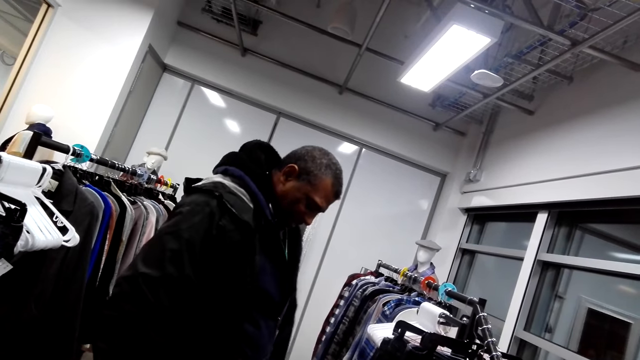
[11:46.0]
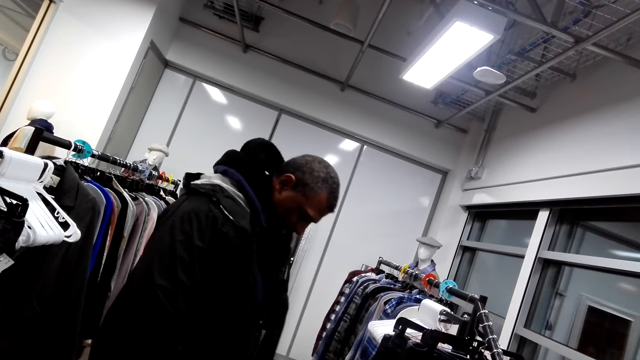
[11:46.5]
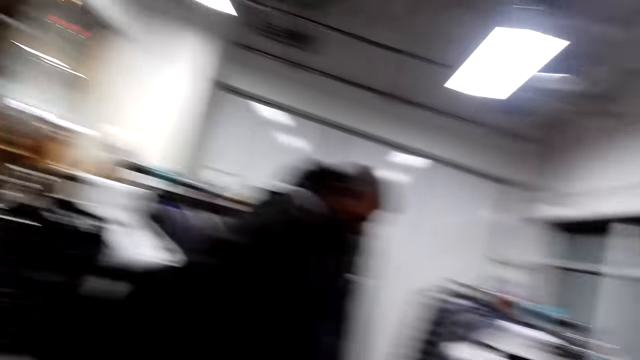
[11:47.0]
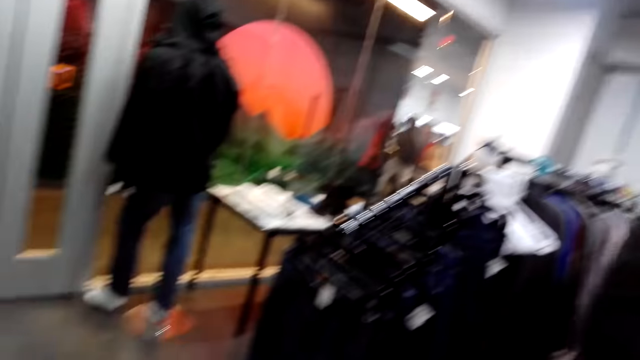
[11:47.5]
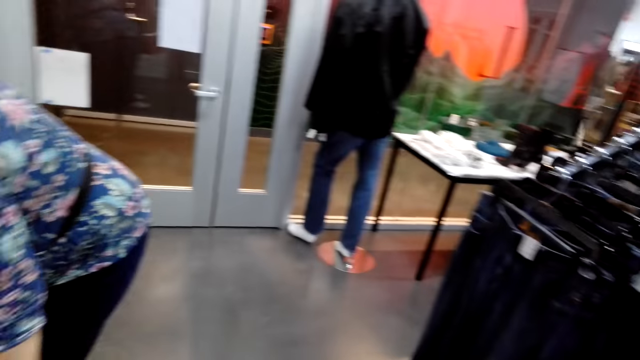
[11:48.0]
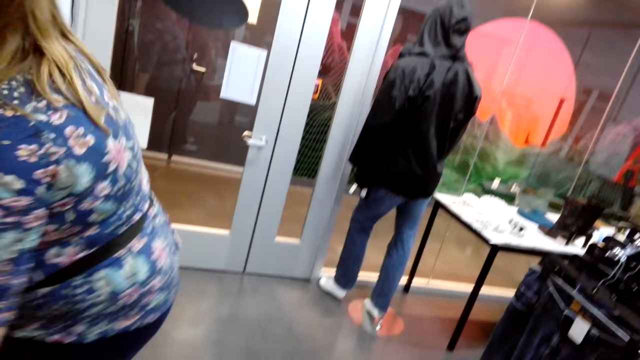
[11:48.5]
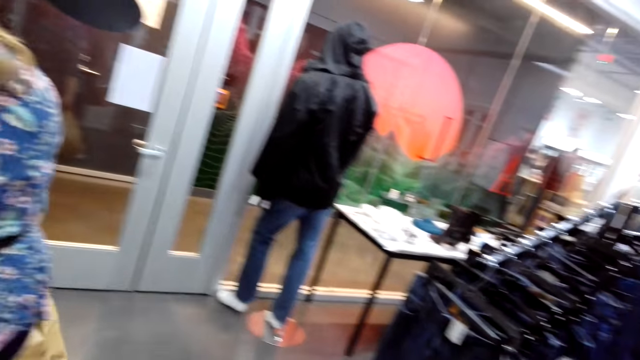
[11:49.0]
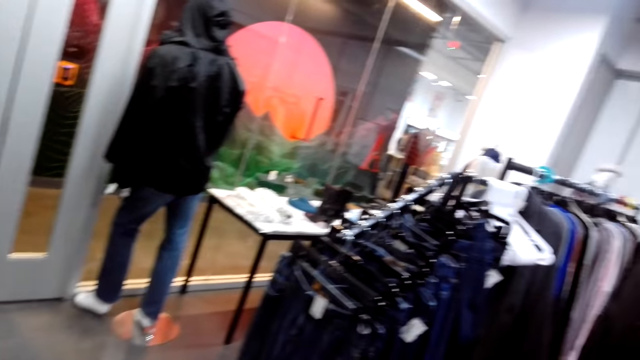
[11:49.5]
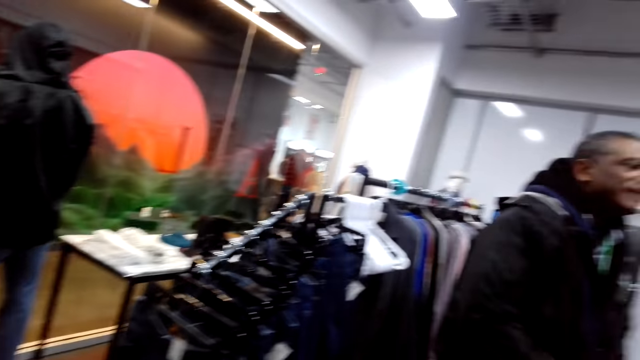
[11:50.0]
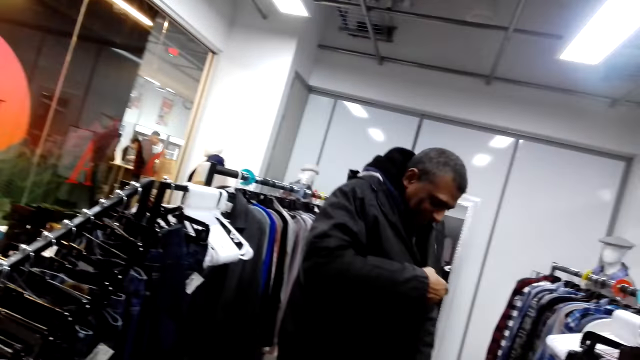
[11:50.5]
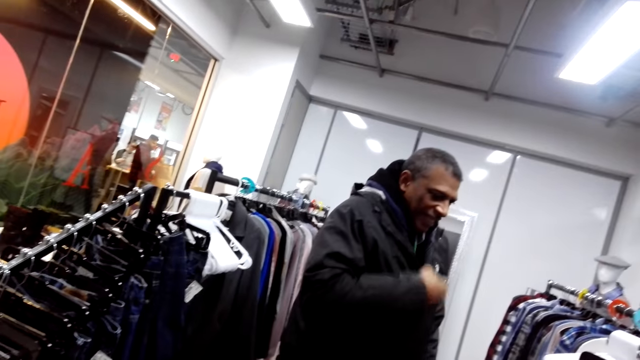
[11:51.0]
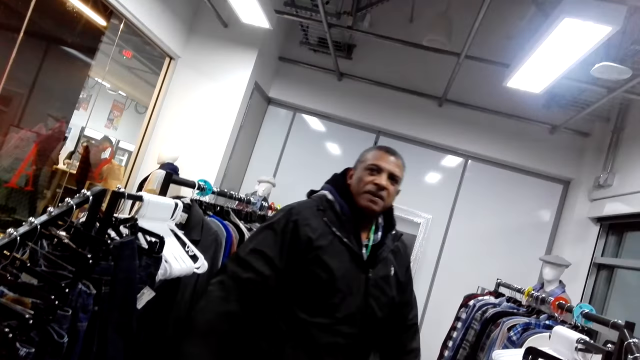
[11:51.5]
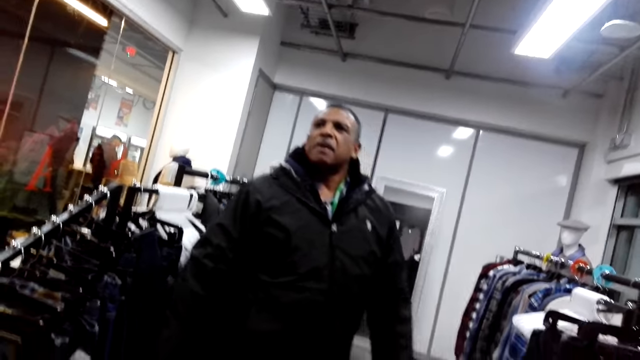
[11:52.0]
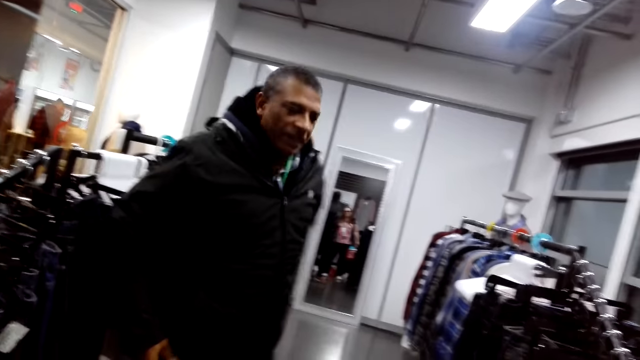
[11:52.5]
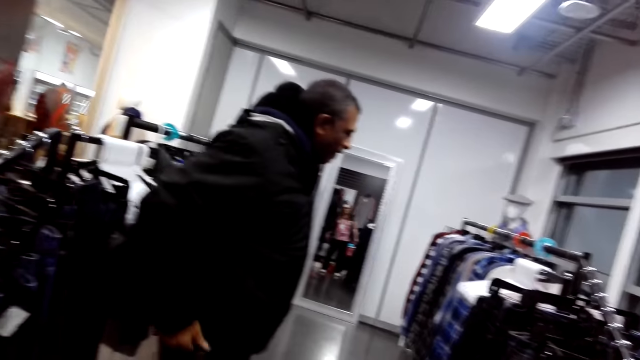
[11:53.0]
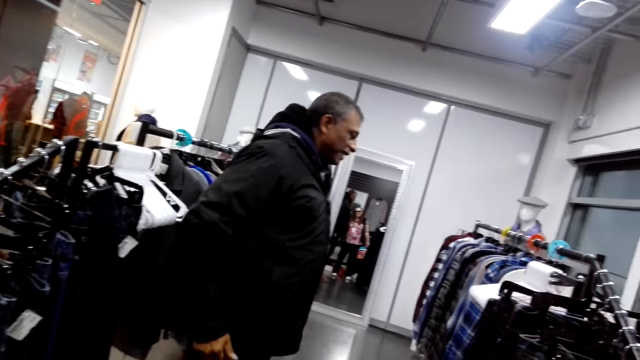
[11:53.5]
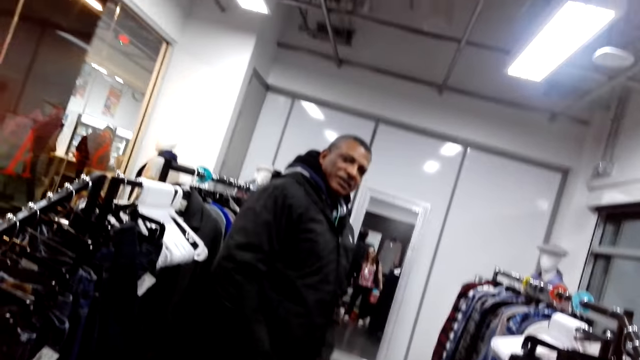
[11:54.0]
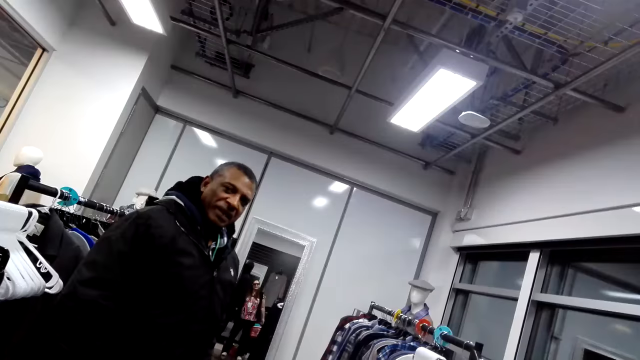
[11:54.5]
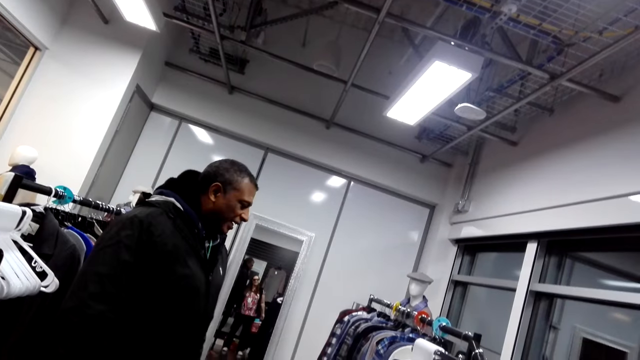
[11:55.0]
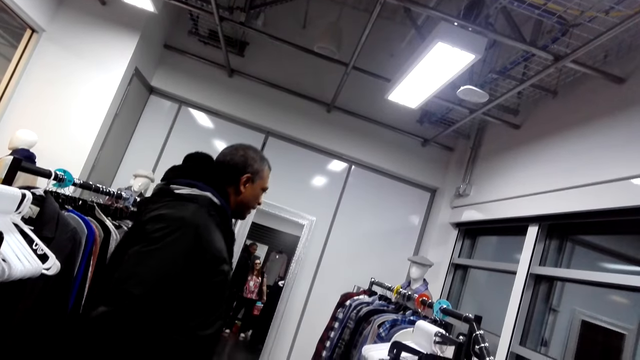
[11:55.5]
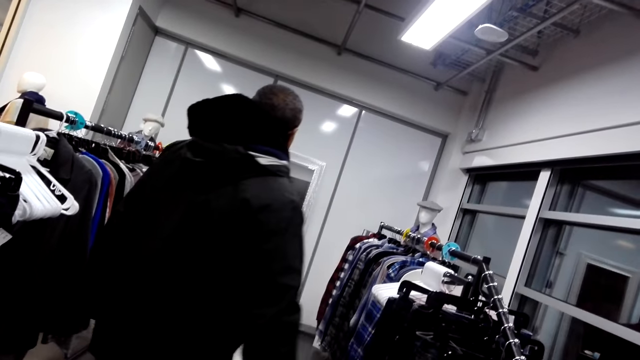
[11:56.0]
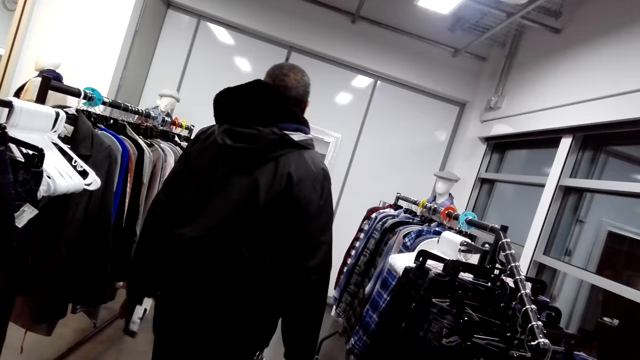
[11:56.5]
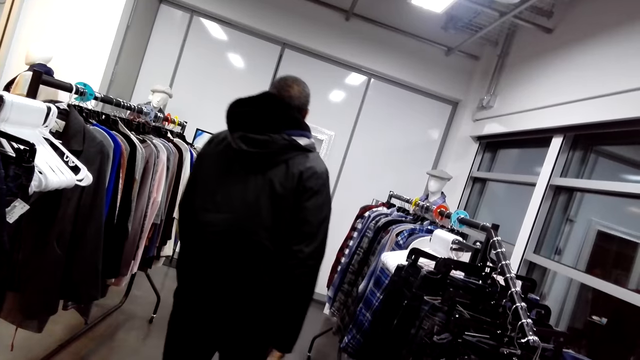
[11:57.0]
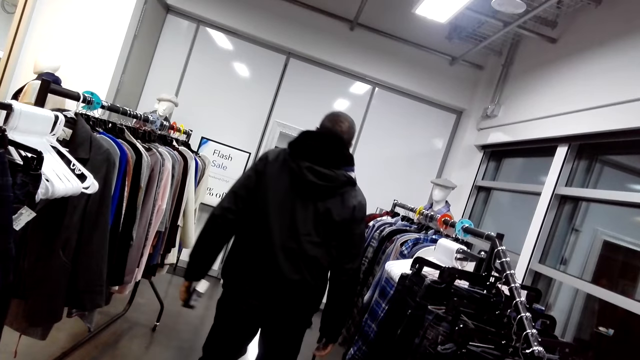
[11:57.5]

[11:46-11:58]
The camera wearer looks around. A lady stands. The camera wearer looks around. A man pulls the zip. The camera wearer looks around. The man moves the hands and moves the head. The camera wearer looks around. The man steps forward.

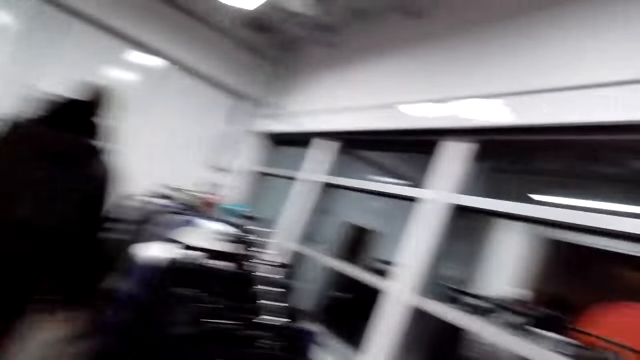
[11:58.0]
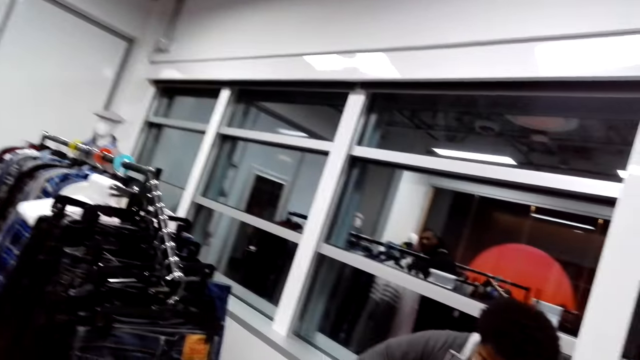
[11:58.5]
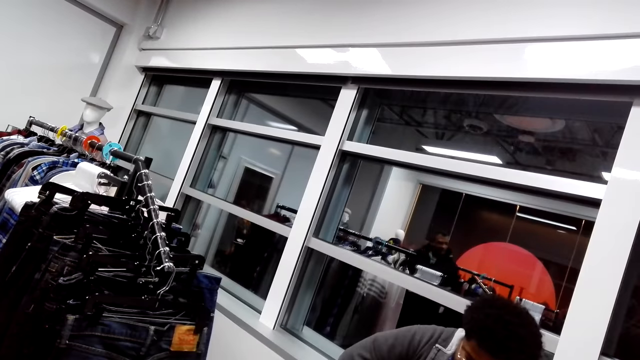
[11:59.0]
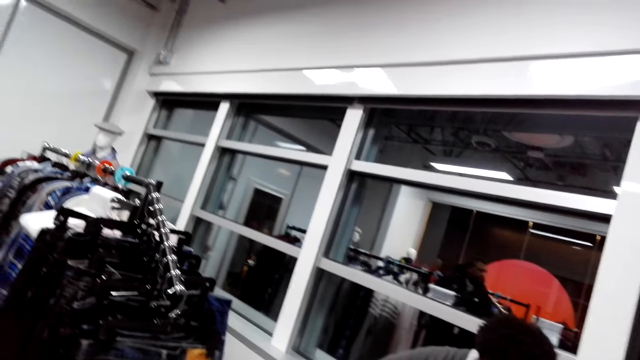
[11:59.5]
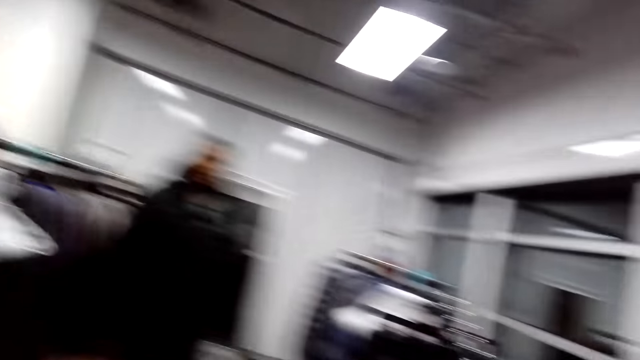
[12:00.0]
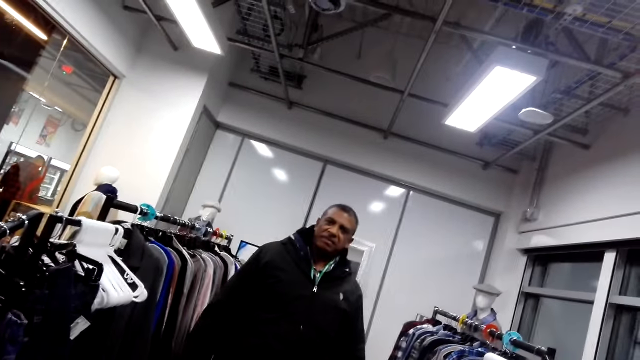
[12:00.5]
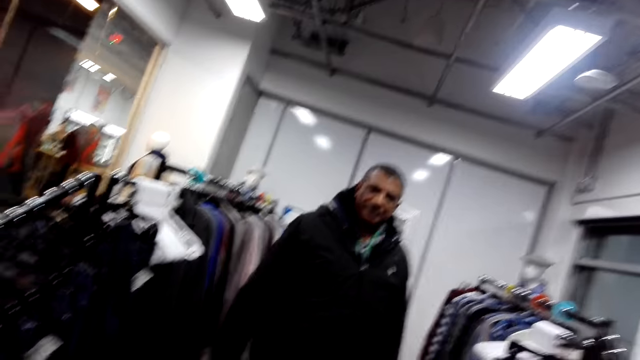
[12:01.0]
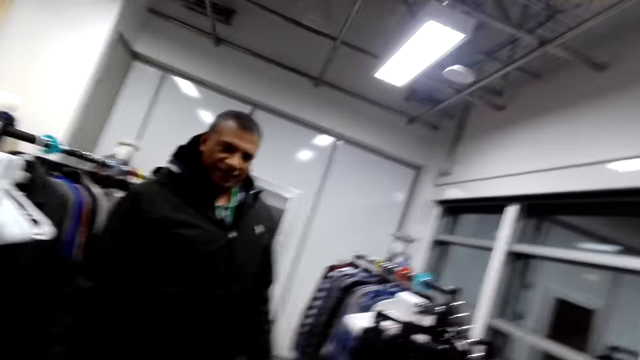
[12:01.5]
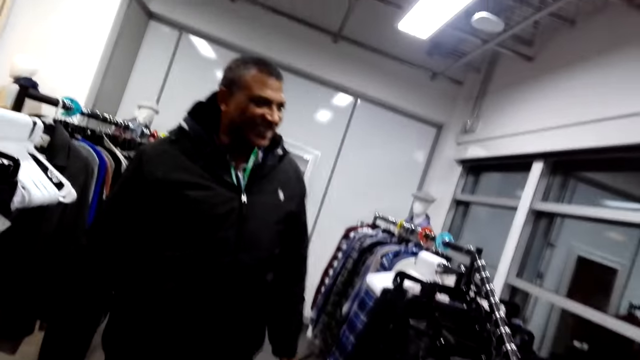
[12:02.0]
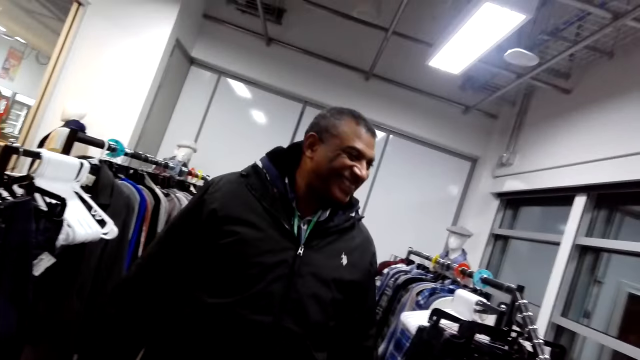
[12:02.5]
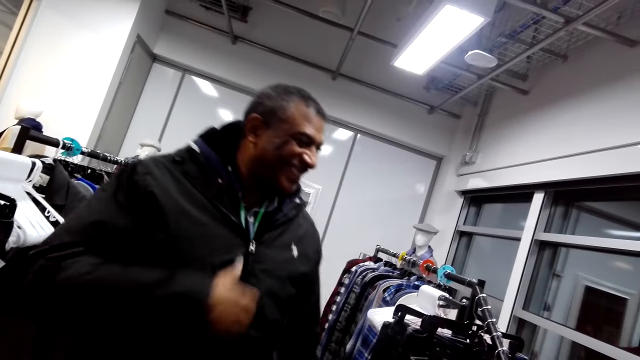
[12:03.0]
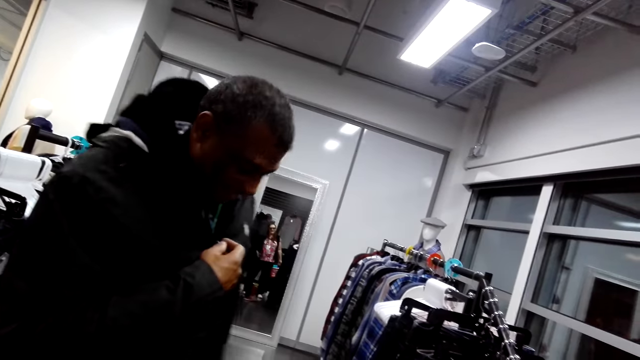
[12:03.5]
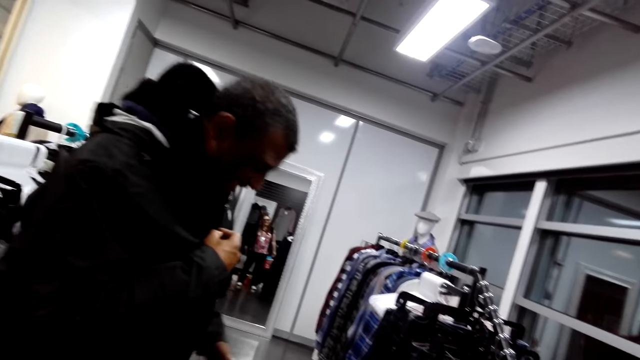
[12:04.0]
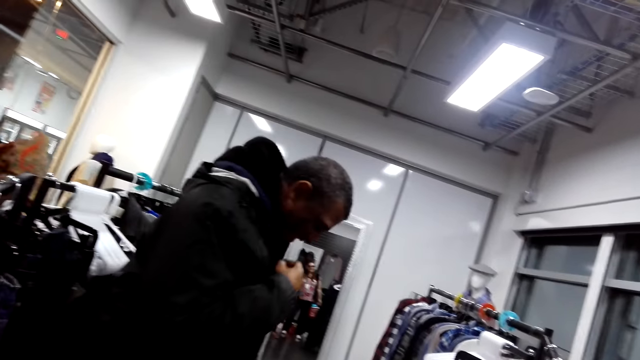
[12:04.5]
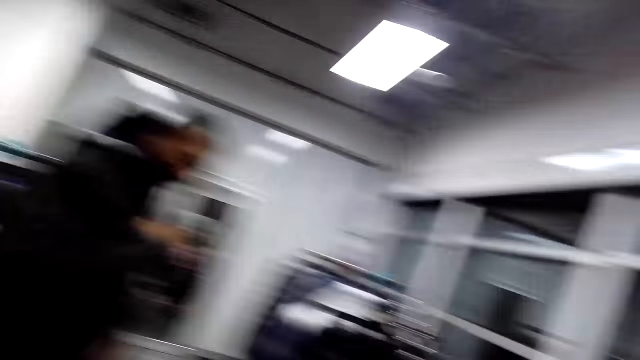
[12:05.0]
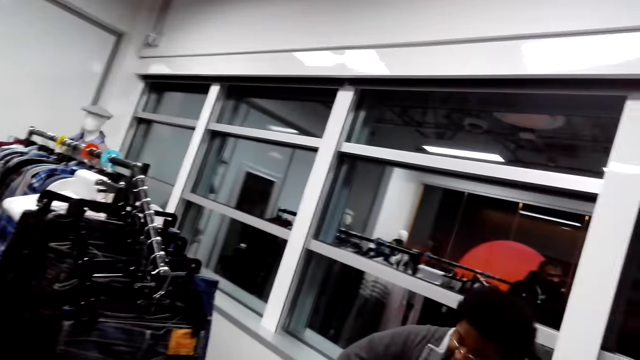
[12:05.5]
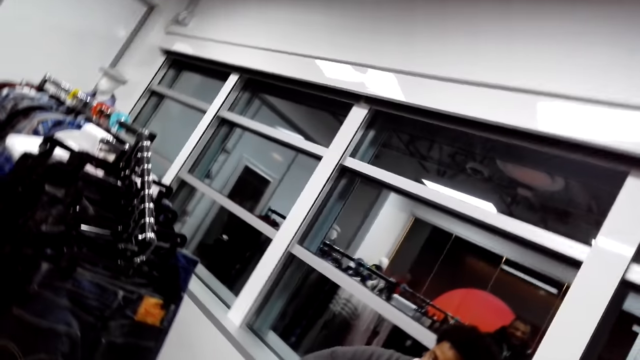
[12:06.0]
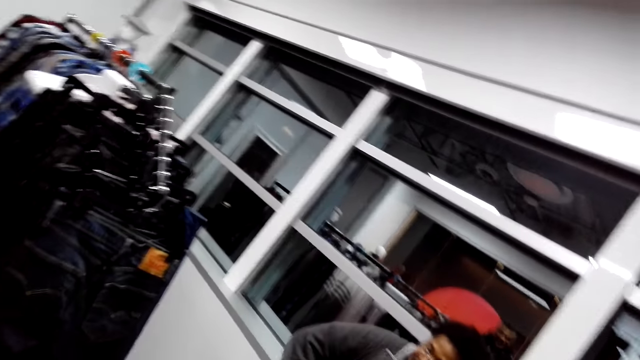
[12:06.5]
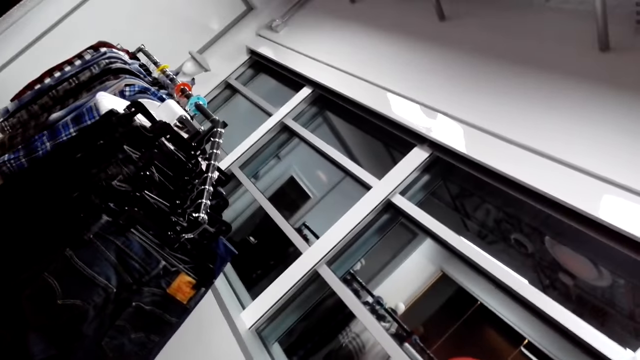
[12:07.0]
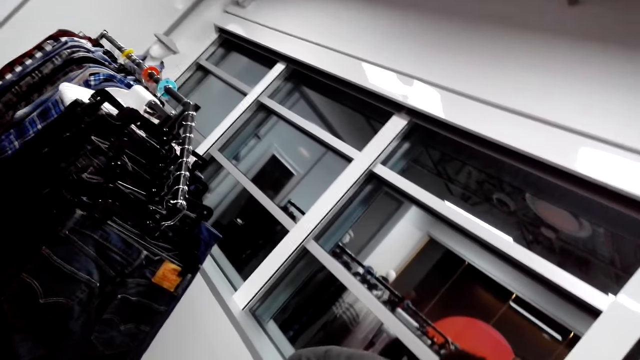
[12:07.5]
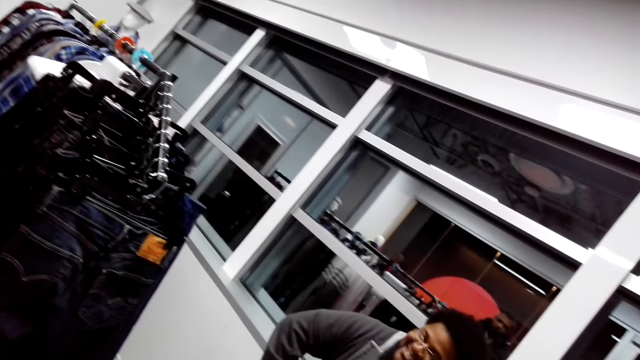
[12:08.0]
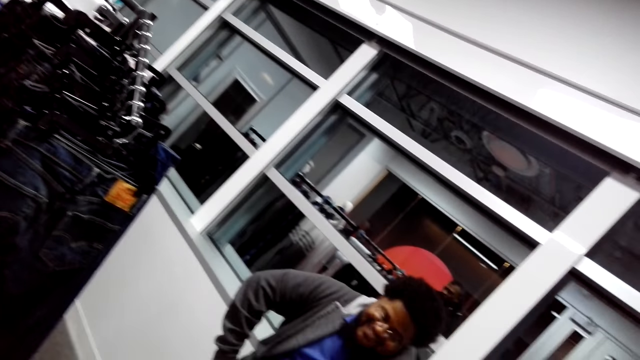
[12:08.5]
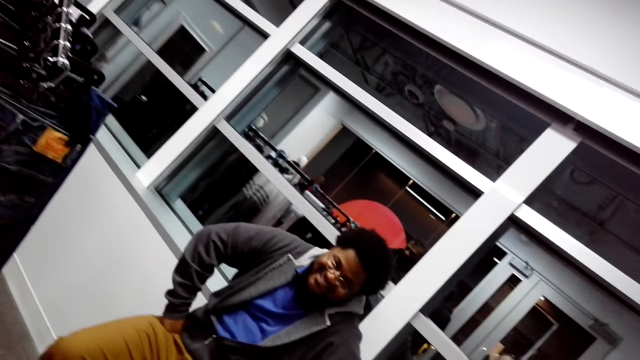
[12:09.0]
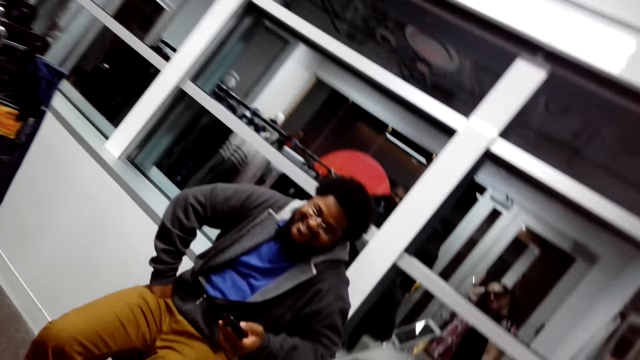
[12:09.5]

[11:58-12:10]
A man steps forward. The camera wearer looks around and talks to people. They move the hand. The man steps forward. The man touches the zip. The camera wearer looks around. Another man looks around.
